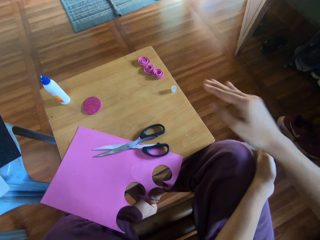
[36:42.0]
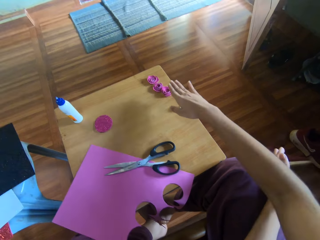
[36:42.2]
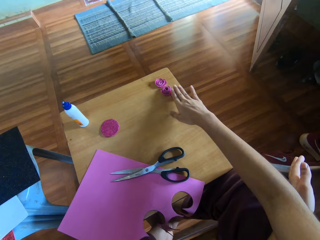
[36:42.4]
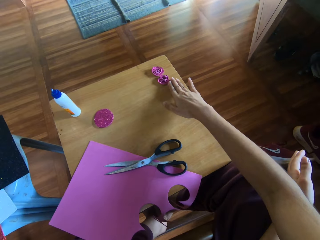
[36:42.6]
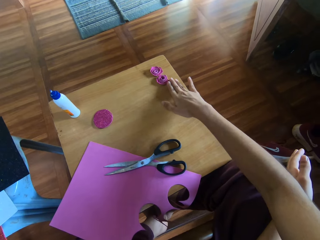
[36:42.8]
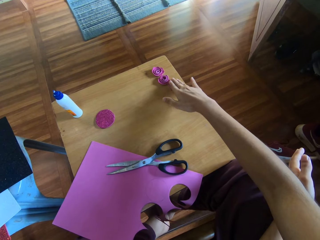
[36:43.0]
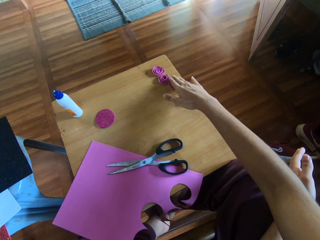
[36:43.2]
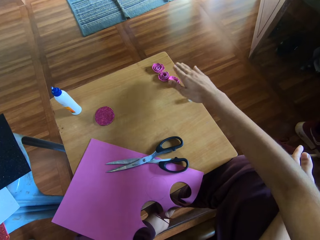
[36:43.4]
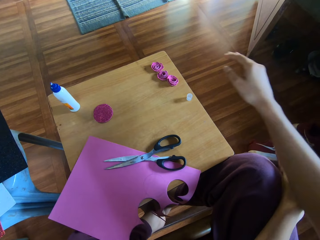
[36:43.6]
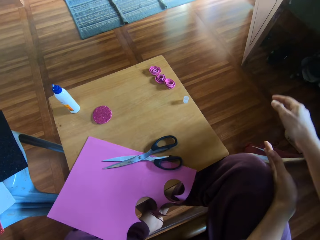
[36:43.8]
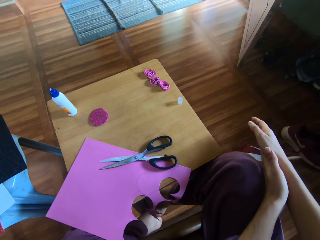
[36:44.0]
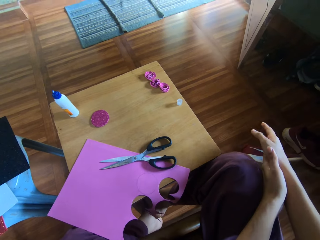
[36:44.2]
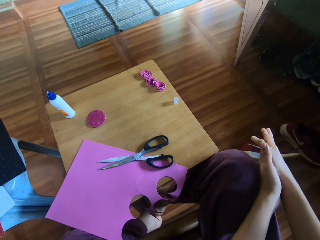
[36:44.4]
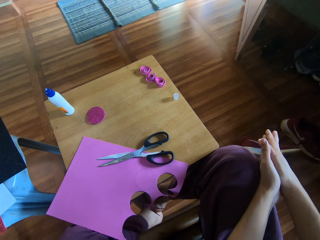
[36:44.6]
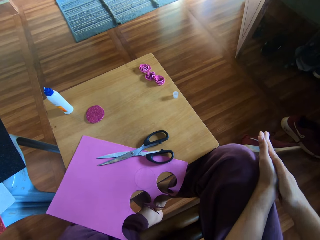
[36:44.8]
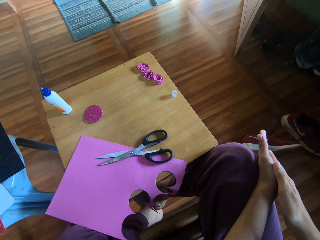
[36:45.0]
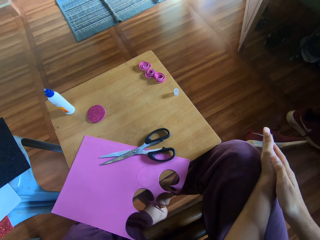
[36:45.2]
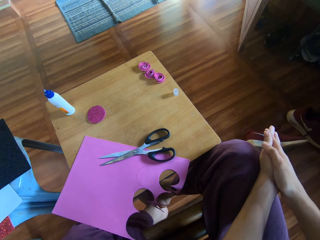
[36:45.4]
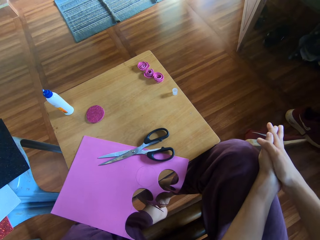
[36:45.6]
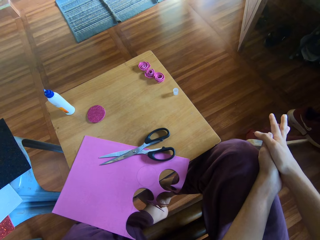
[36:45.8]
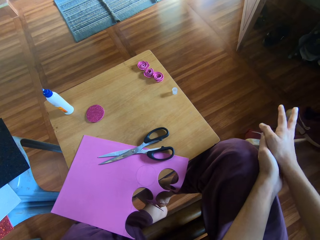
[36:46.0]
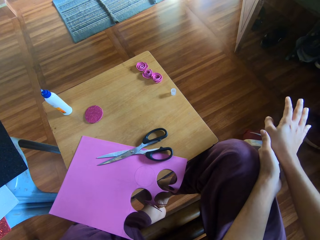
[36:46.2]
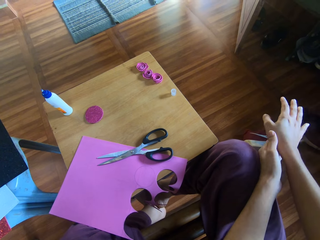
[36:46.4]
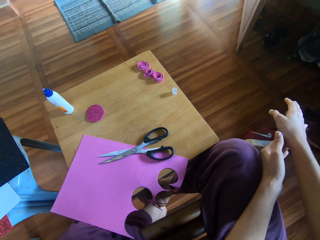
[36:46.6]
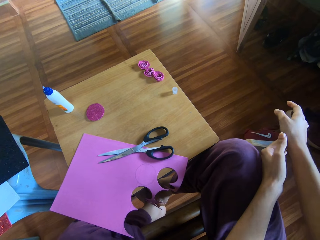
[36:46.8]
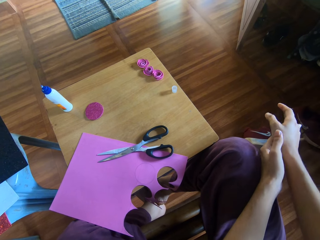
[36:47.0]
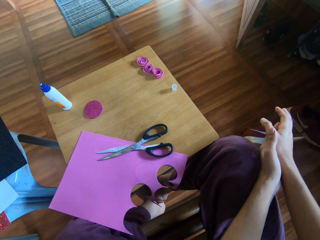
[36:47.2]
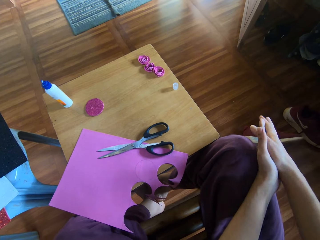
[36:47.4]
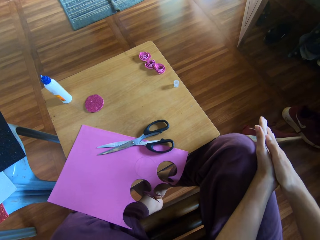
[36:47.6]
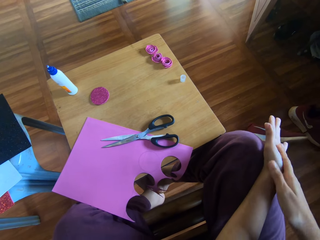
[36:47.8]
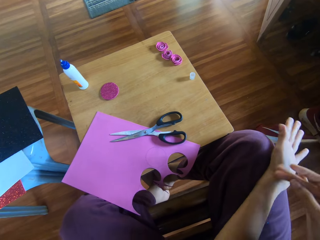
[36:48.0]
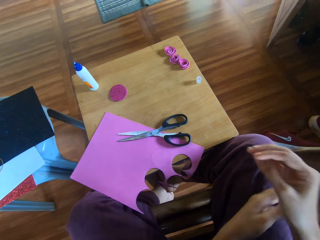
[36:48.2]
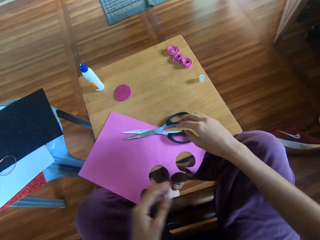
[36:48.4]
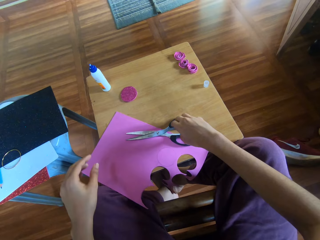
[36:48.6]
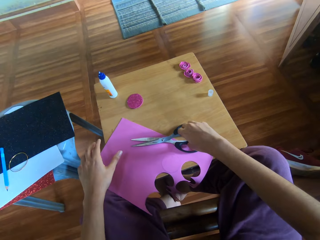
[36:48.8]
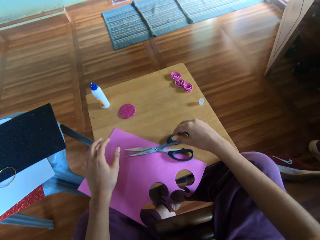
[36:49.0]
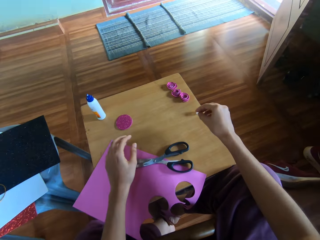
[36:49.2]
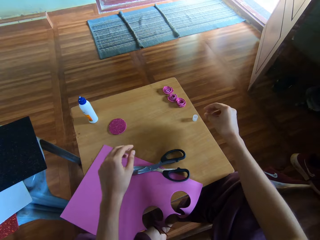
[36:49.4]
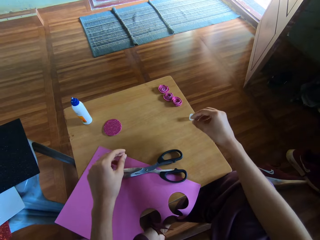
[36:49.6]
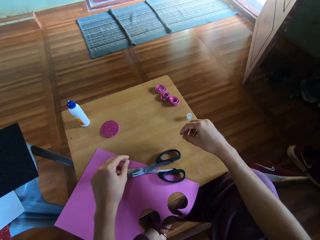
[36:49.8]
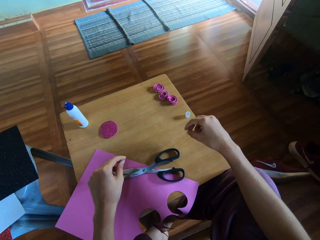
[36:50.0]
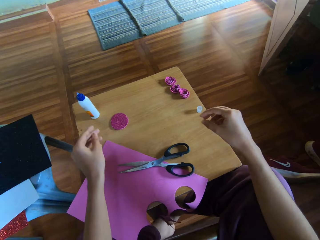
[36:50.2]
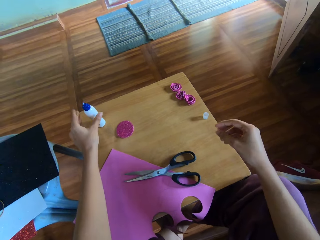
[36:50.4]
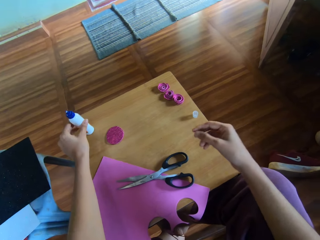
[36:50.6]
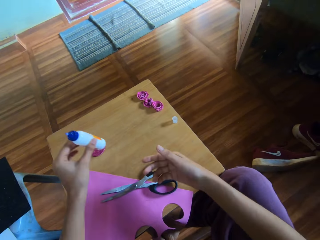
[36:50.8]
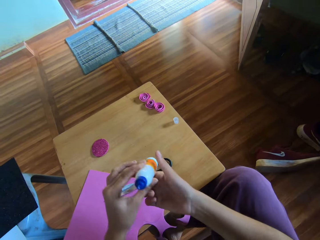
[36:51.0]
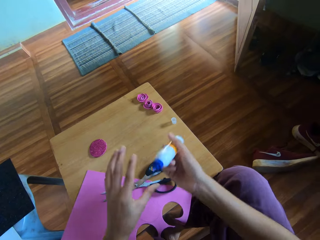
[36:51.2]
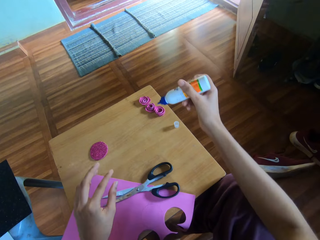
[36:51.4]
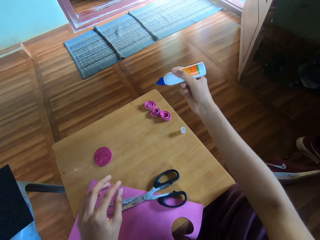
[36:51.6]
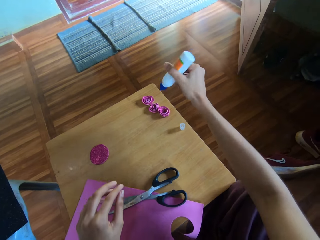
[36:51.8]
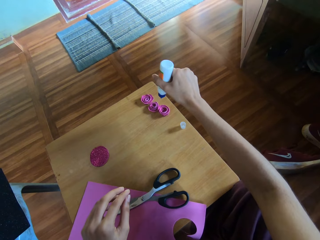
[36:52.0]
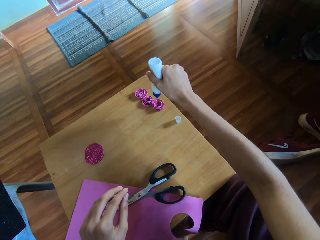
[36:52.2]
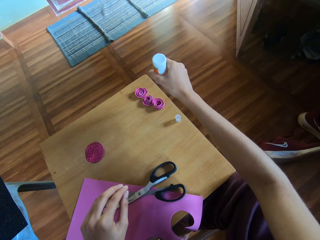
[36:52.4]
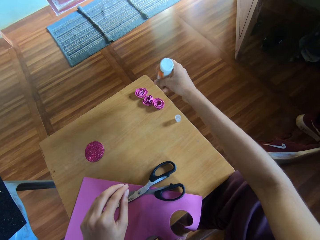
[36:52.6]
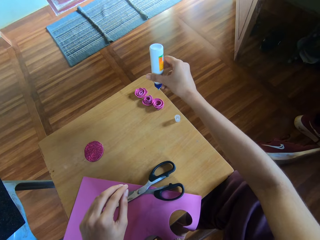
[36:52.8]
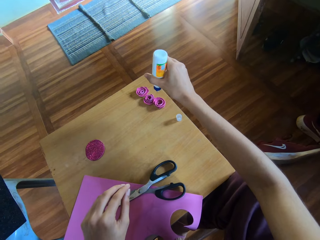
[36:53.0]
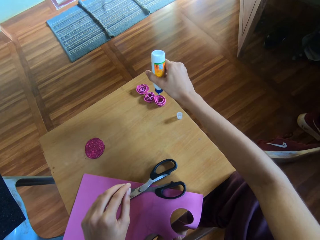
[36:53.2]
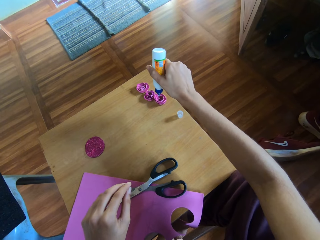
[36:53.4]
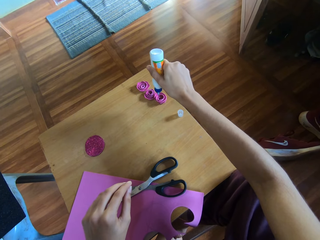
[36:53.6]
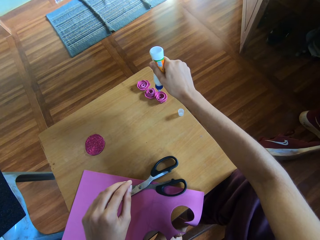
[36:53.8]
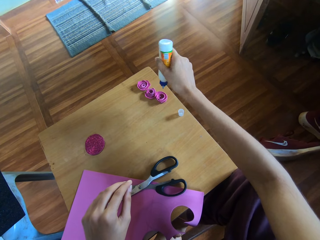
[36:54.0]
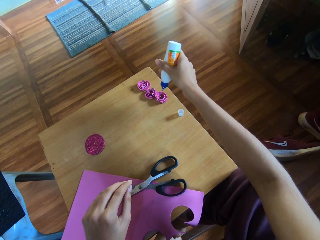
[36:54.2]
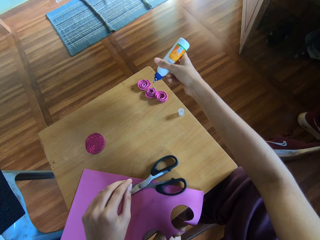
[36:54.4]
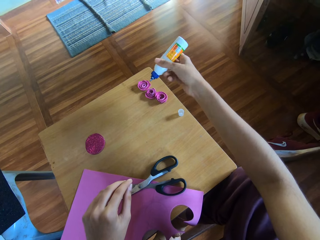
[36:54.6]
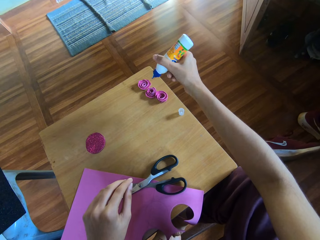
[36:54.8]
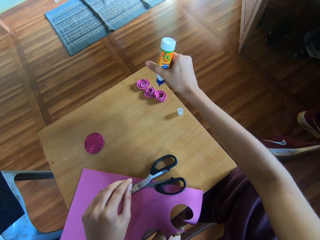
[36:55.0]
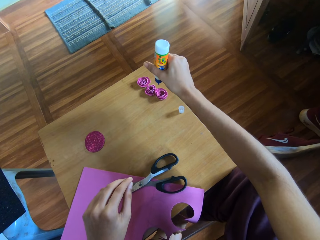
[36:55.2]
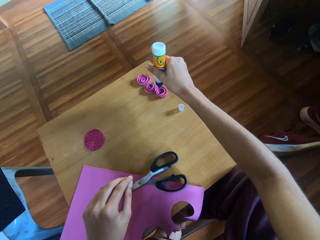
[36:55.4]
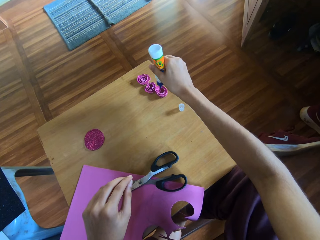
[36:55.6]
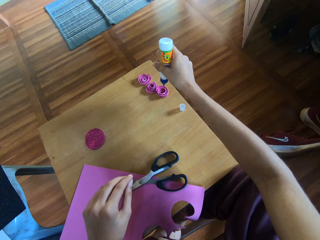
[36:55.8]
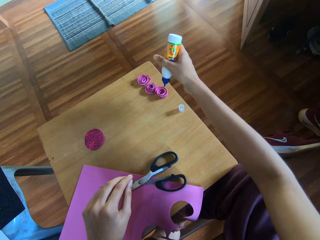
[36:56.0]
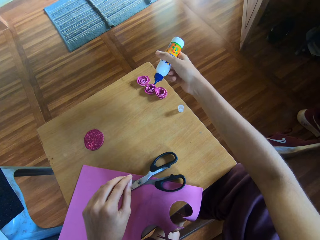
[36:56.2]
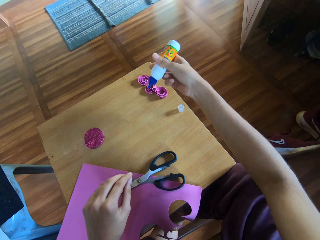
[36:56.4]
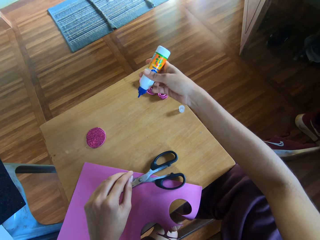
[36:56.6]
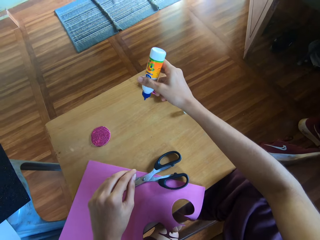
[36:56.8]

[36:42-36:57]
The camera wearer touches the rolled paper or craft paper on the table briefly with her right hand. She rubs her hands together. She touches the scissors on the table briefly with her right hand. She moves the scissors and moves her hands from the scissors. She picks up a super glue bottle from the table with her left hand. She transfers the glue bottle to her right hand. She presses the glue bottle. She puts the super glue on the piece of craft paper.

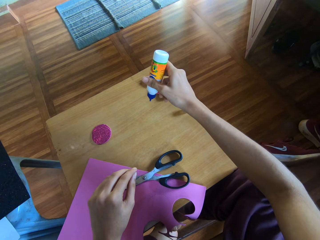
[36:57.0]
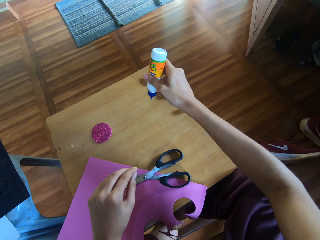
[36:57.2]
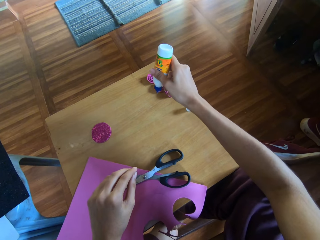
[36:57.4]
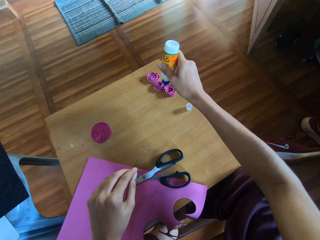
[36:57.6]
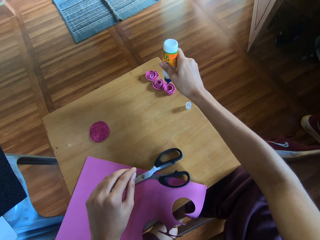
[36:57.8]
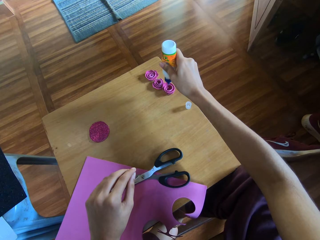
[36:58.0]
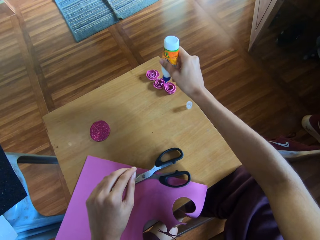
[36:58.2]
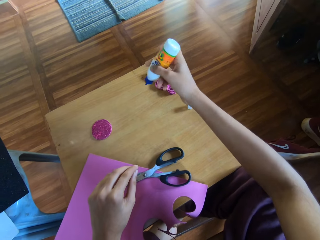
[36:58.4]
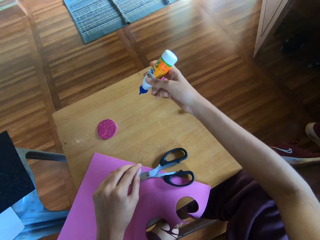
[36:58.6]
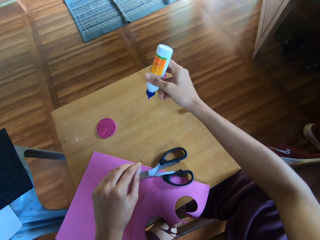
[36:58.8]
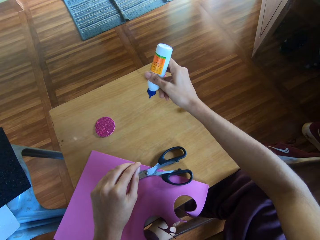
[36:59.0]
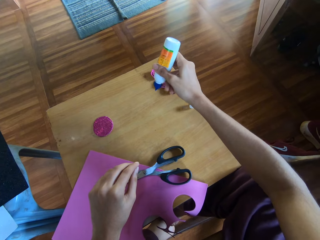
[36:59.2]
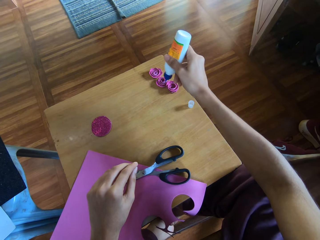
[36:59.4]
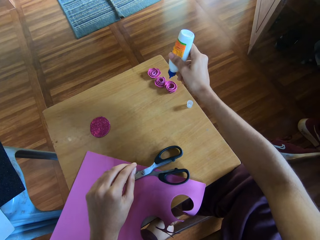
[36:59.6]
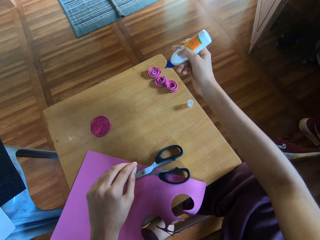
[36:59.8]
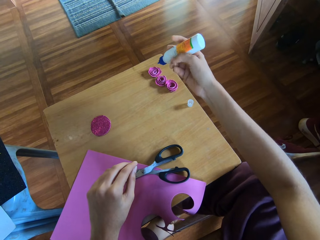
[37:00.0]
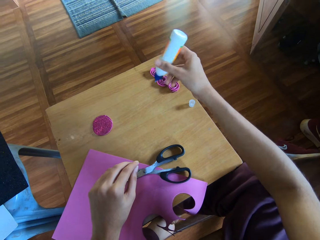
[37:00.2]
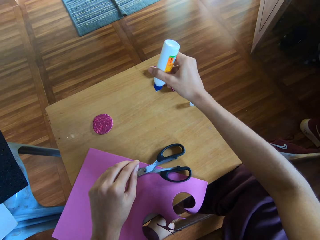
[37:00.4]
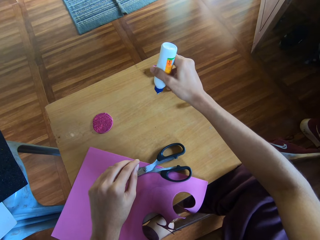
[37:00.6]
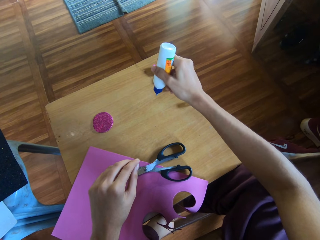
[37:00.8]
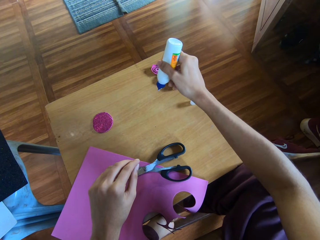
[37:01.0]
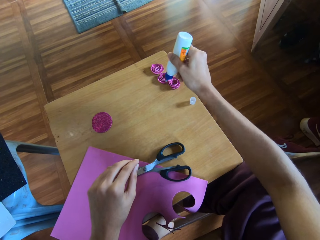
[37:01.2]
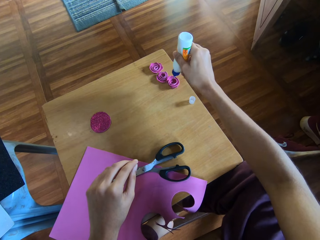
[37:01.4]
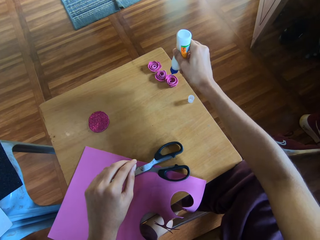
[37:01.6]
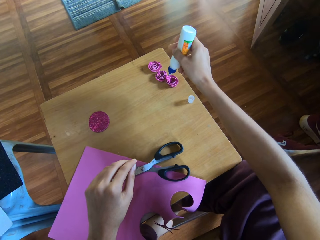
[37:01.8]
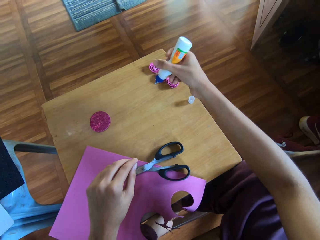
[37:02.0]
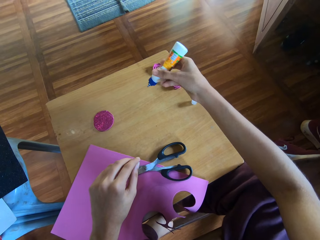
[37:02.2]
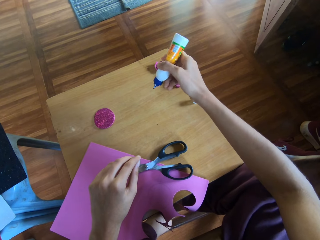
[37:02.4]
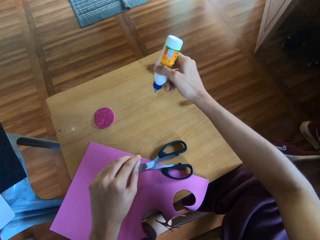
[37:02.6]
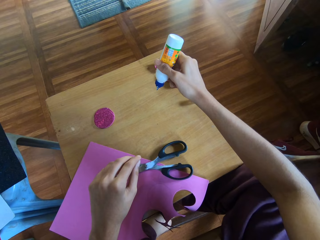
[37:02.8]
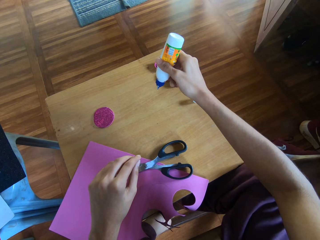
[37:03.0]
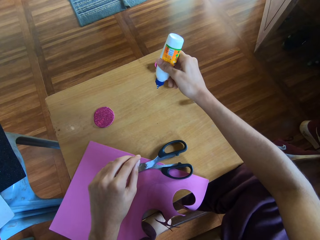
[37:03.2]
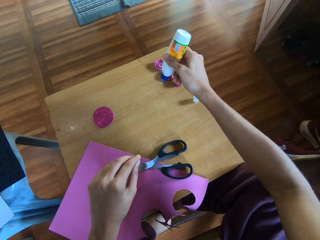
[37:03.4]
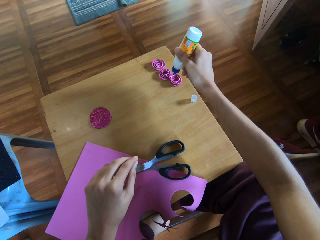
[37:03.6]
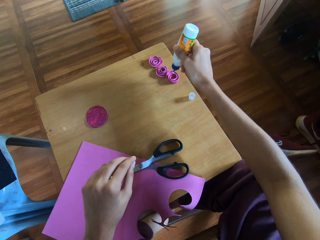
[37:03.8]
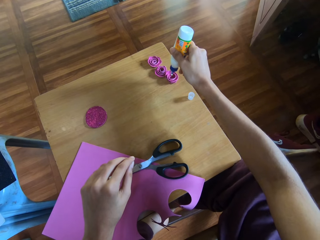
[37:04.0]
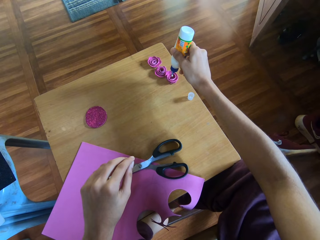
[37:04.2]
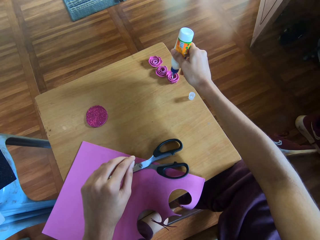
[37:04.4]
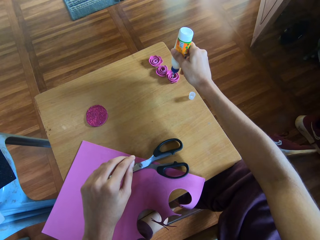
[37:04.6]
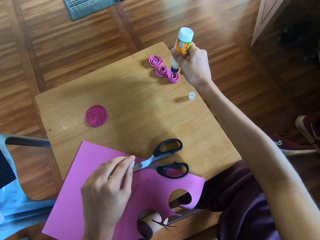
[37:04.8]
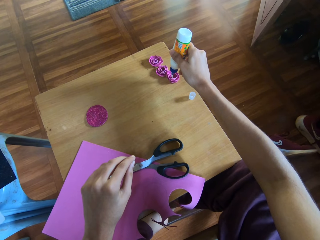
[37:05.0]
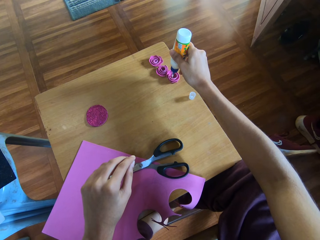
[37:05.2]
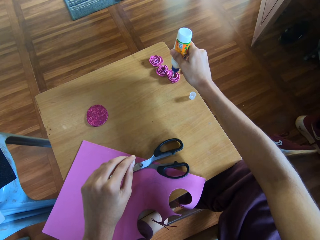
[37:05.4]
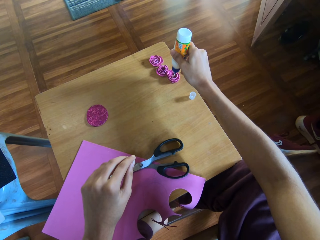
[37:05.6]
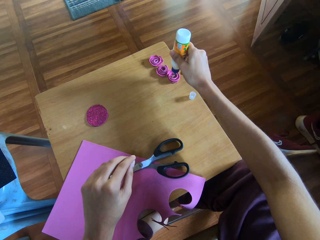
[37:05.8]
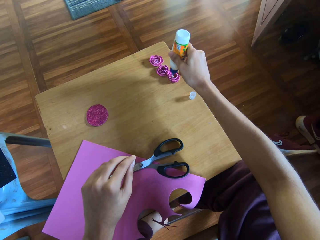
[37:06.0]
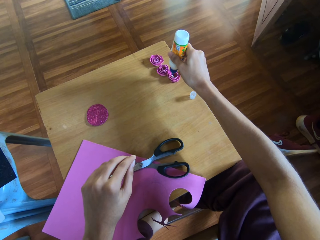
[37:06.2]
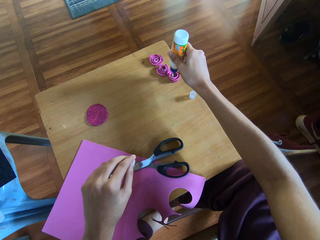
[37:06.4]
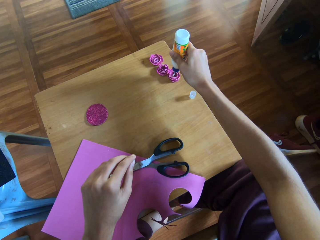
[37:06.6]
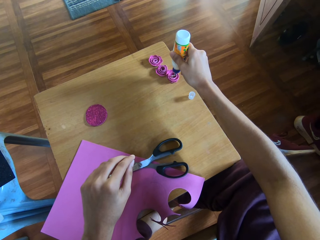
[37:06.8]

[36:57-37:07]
The camera wearer pours glue on the rolled paper.
